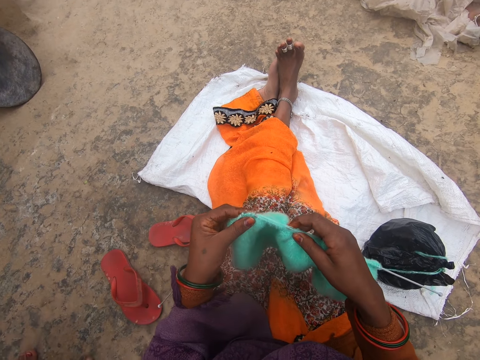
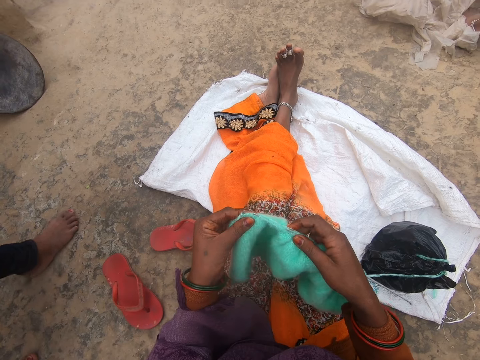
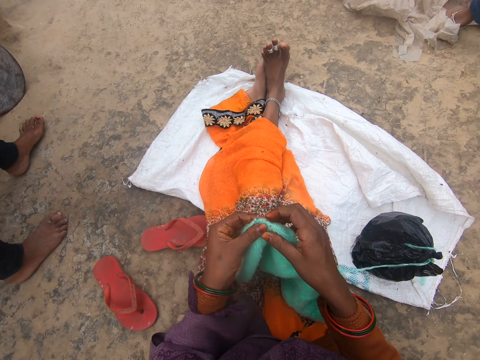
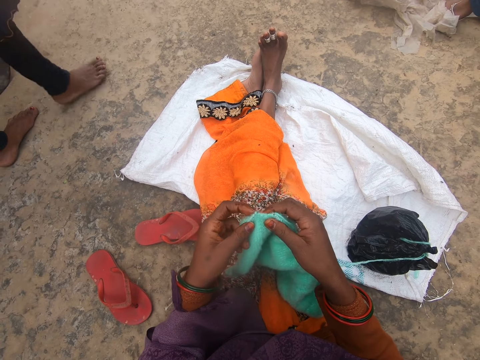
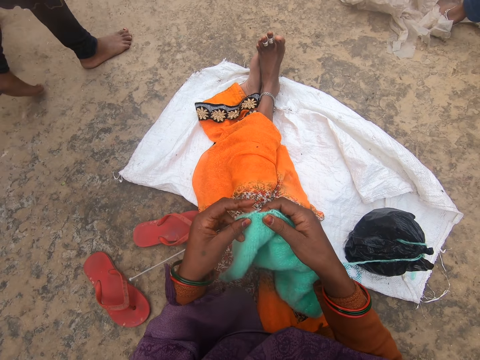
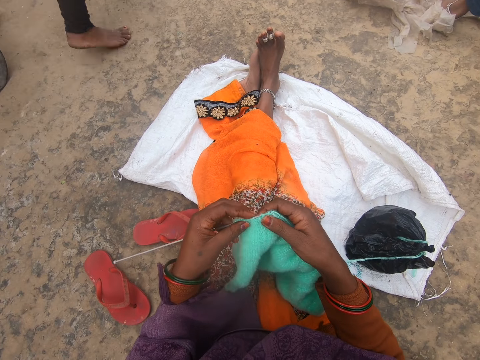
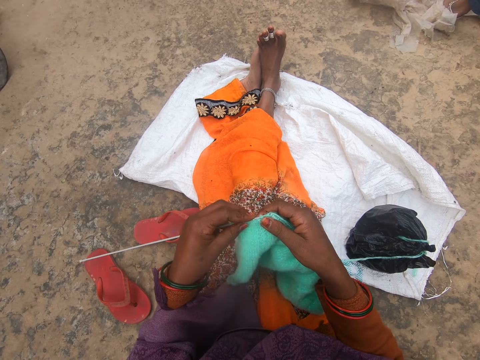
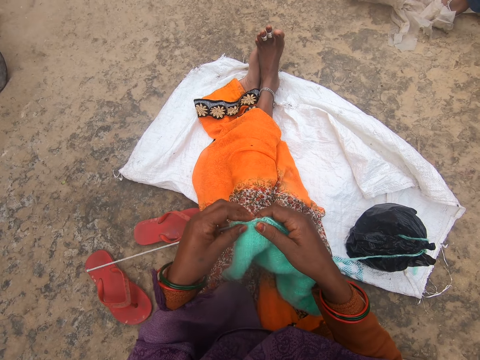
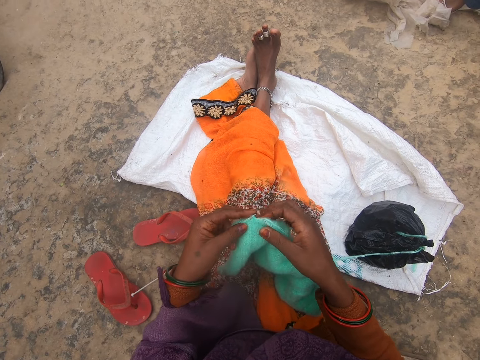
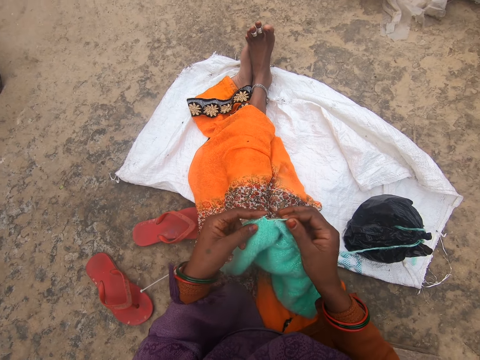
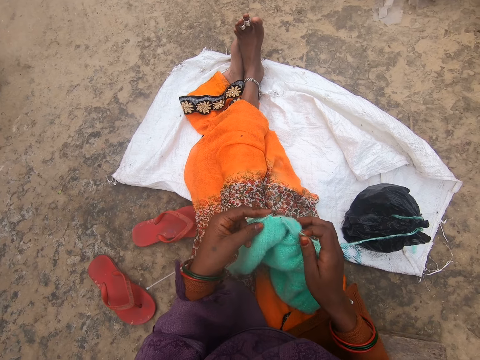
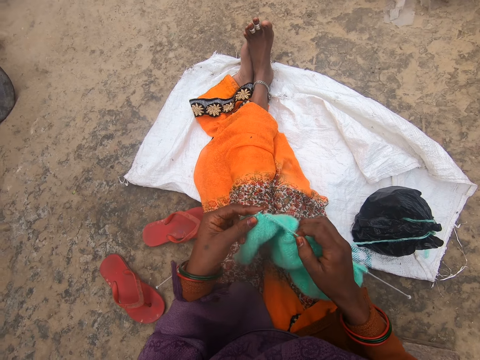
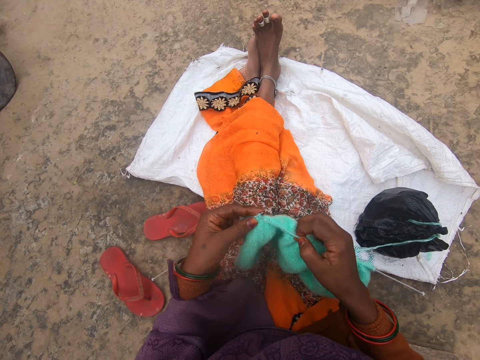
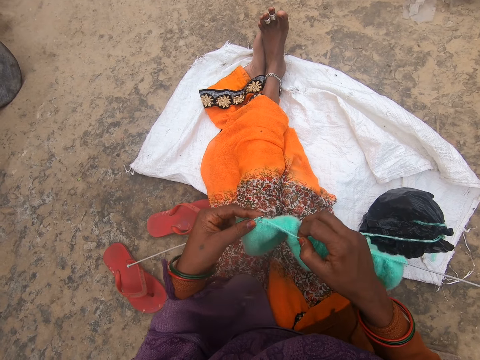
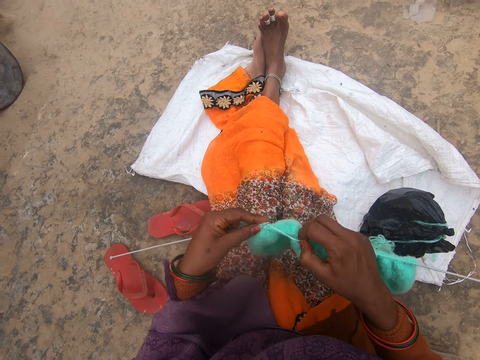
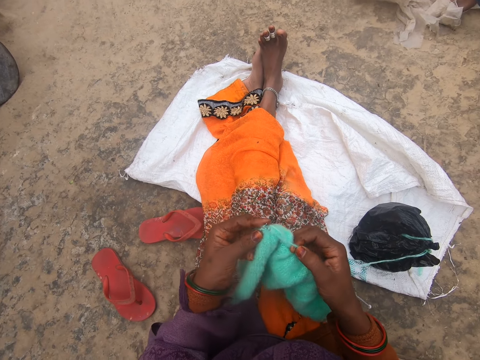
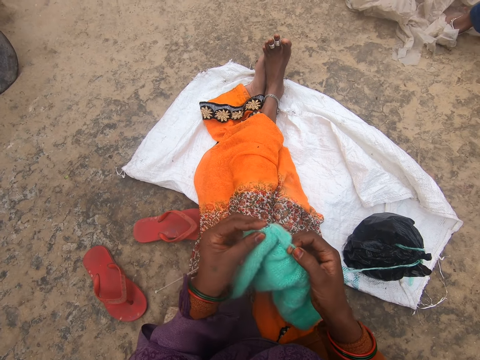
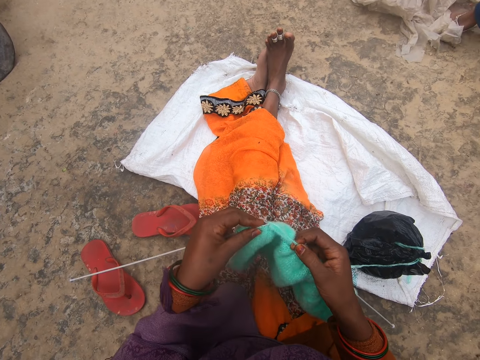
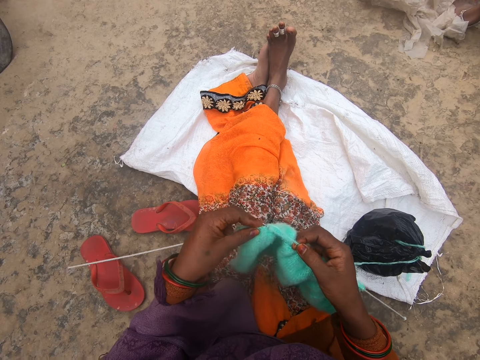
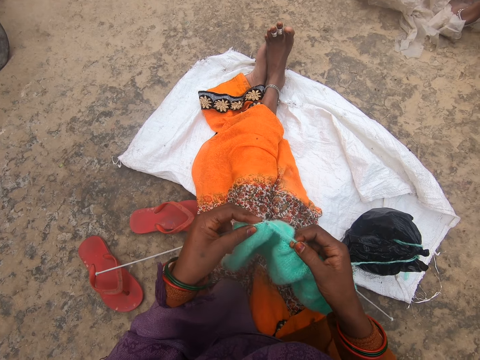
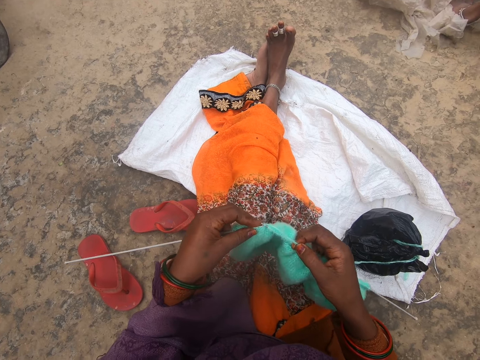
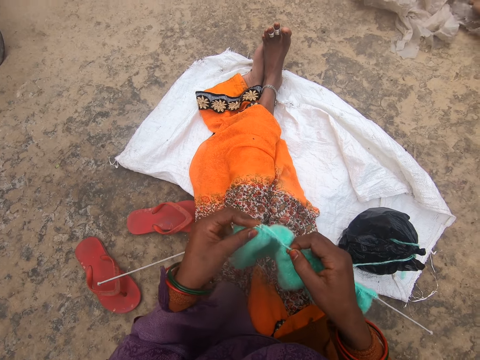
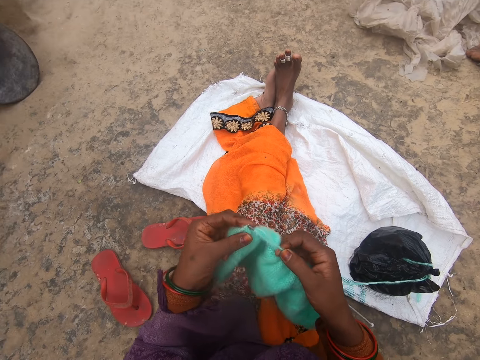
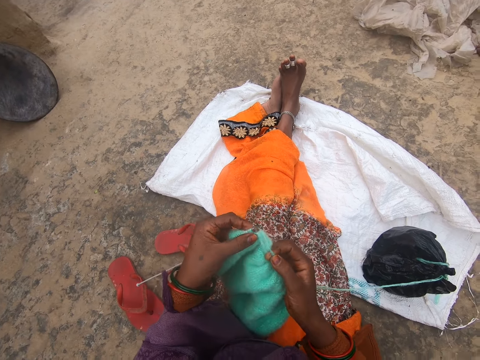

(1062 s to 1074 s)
A person walks in the compound. The camera wearer kneads the fabric with a hooked needle. She adjusts the yarn with her right hand.

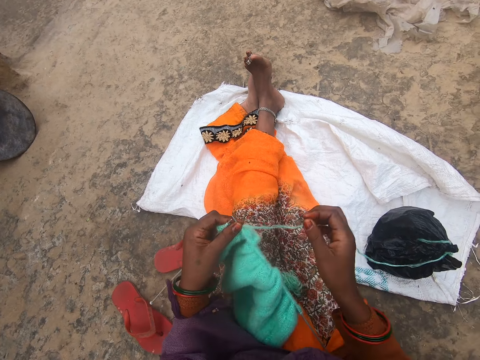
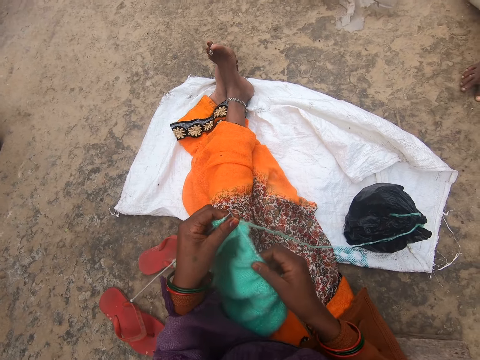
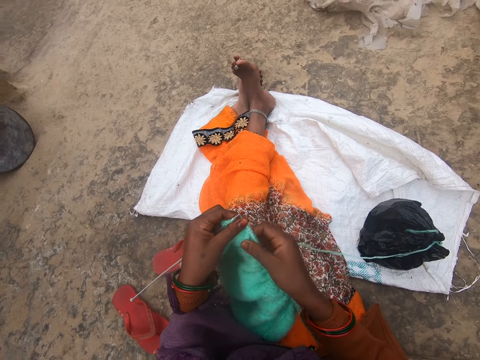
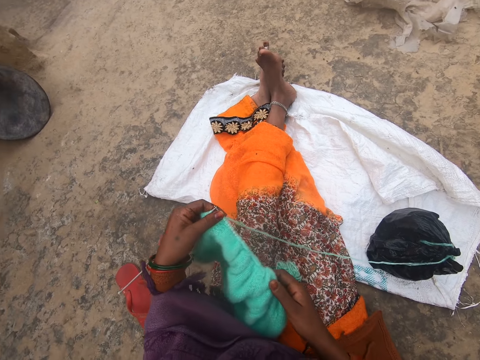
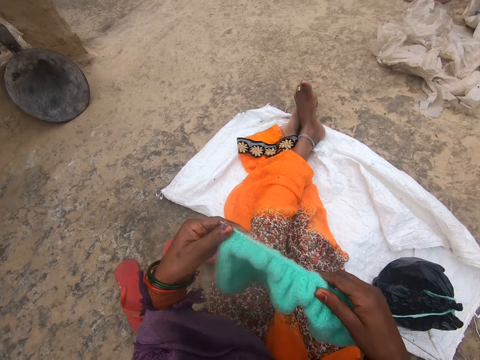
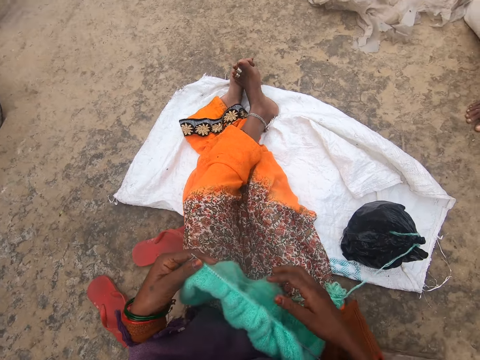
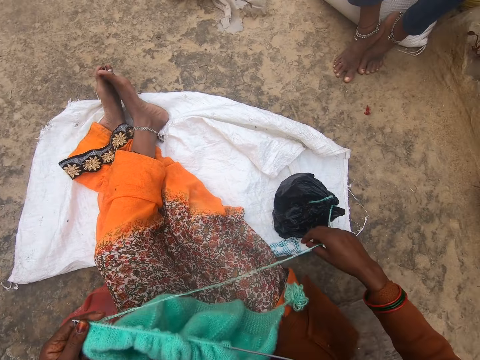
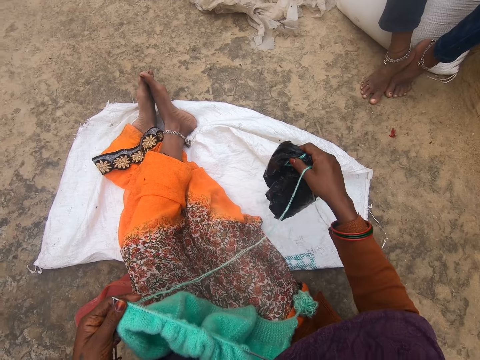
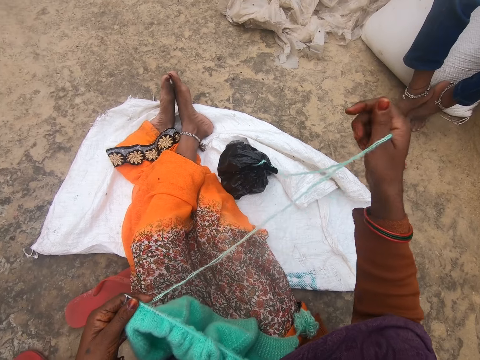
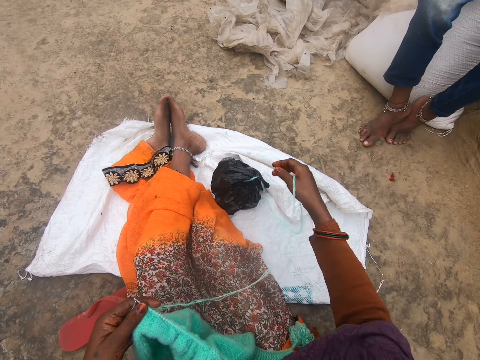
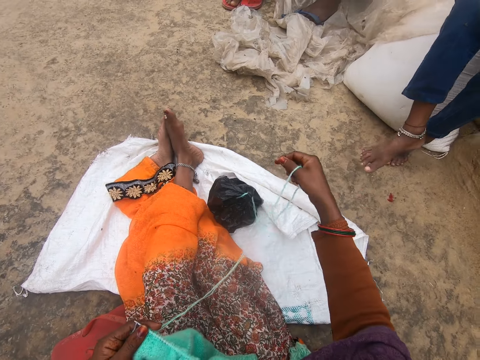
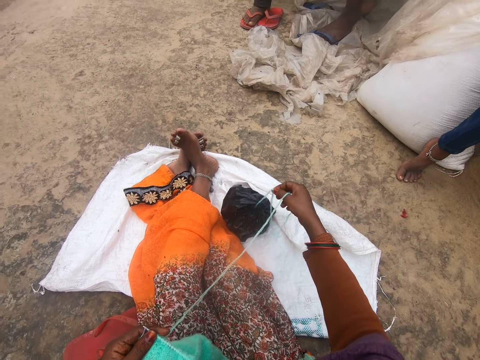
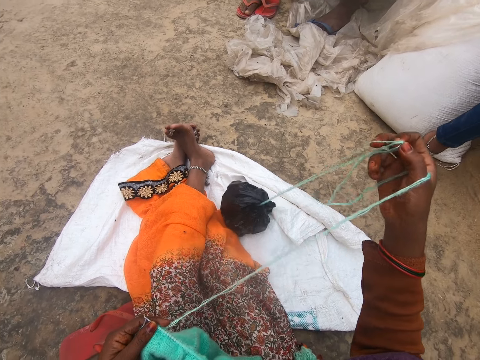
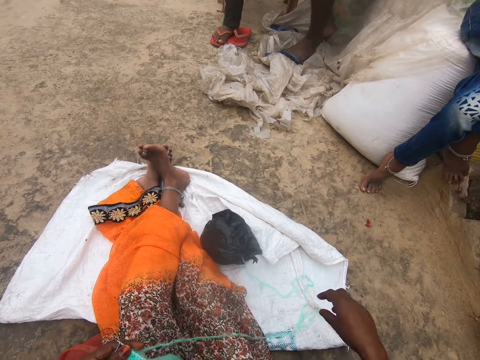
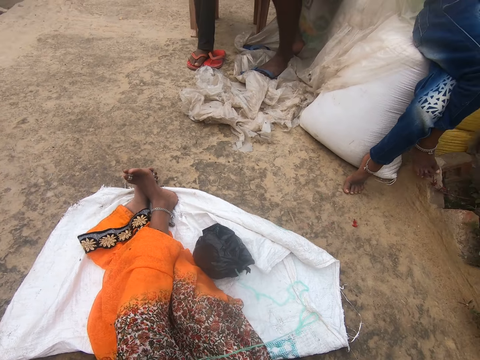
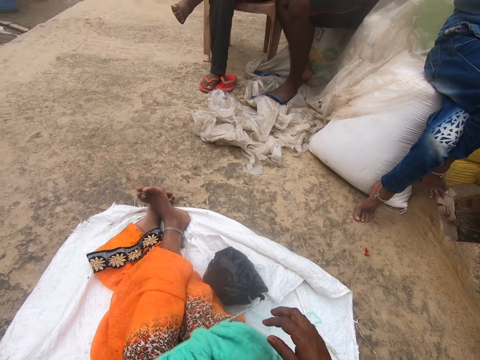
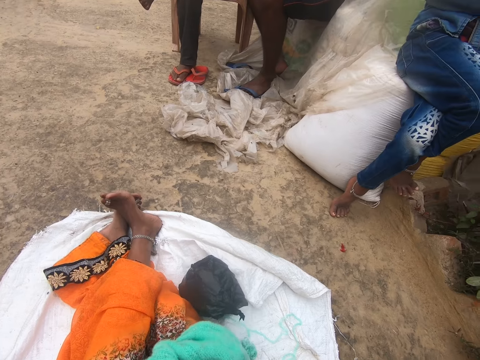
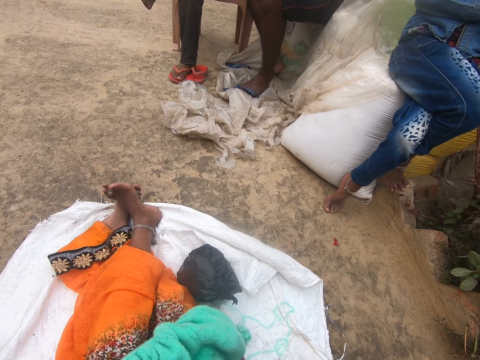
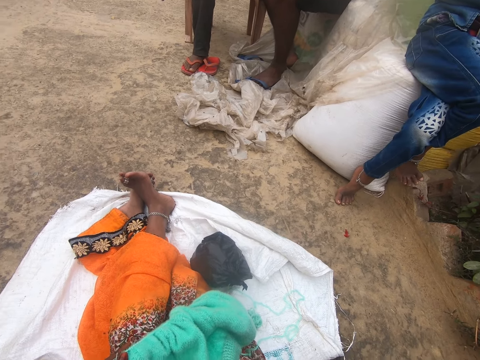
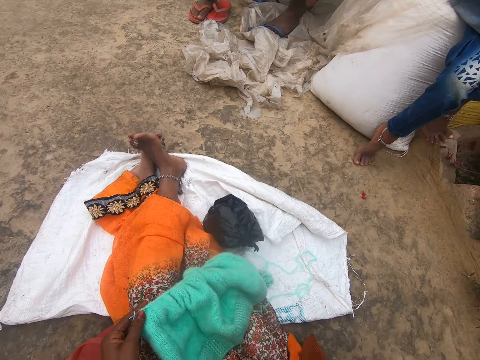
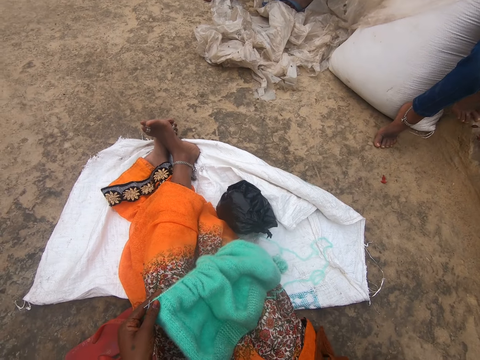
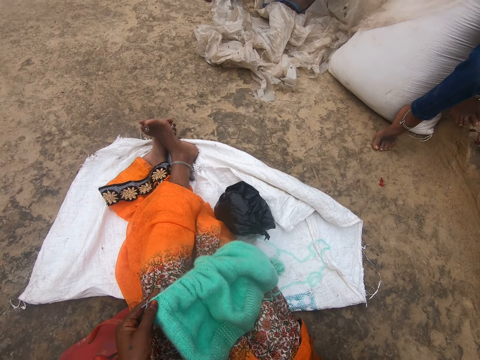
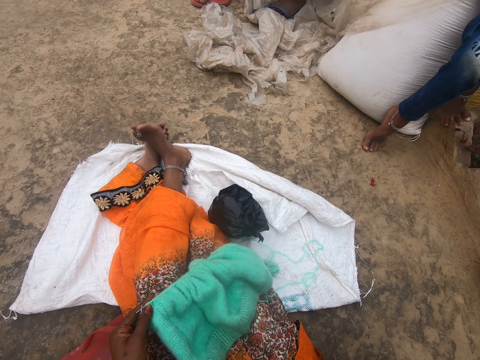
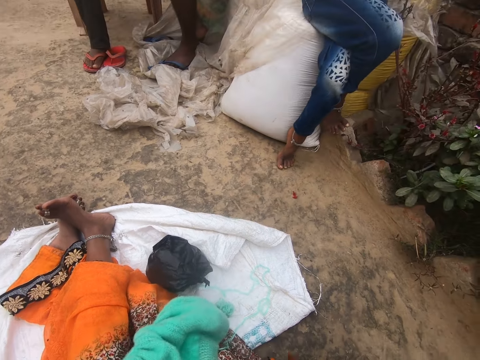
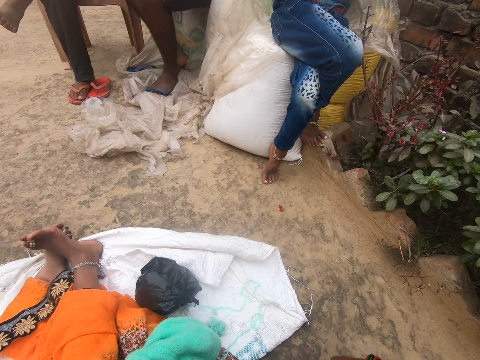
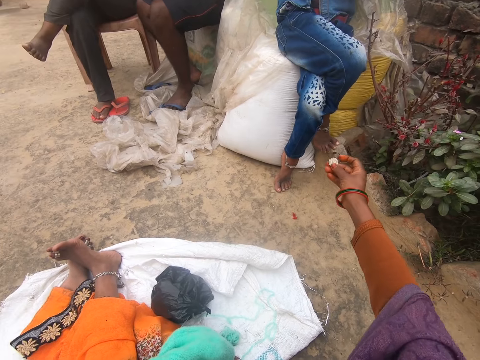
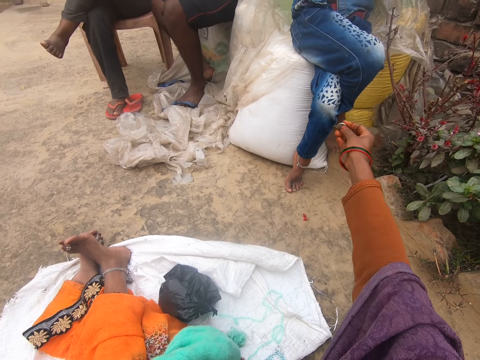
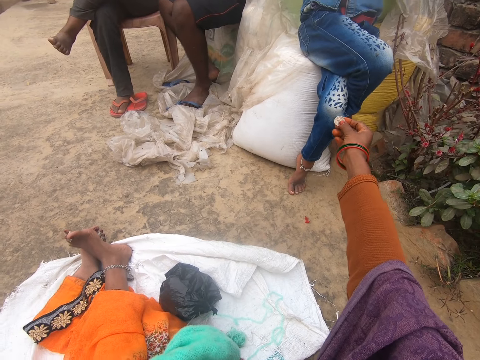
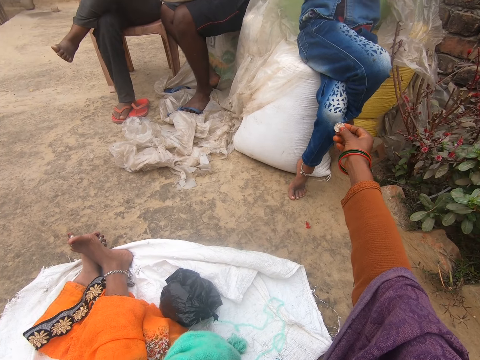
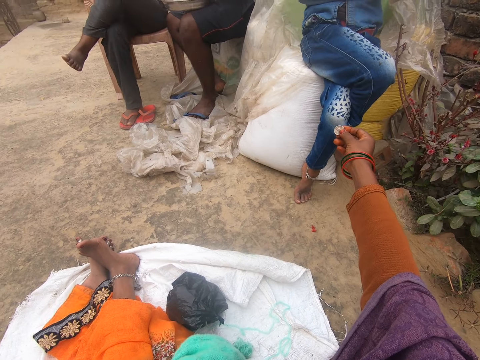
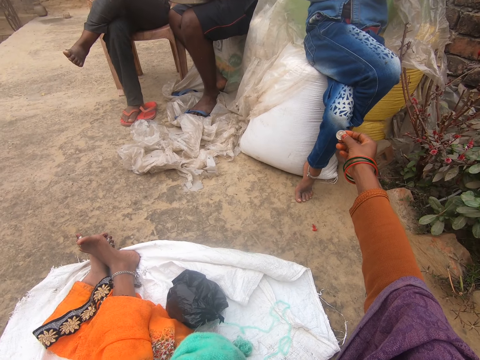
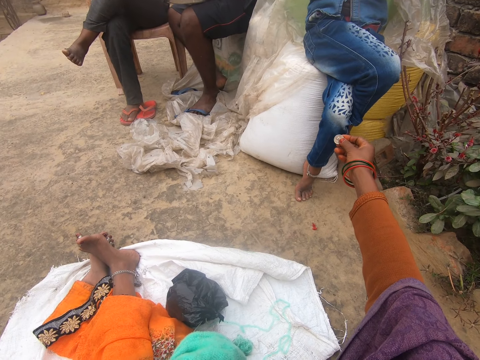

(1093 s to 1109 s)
The camera wearer adjusts the crochet in her hand. She picks the nylon of yarn on the sack on the floor and drops the nylon of yarn on another part of the sack. She moves something. She strengthens the fabric. She adjusts the yarn with her right hand. She stretches a coin to a man.
